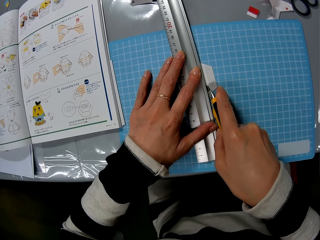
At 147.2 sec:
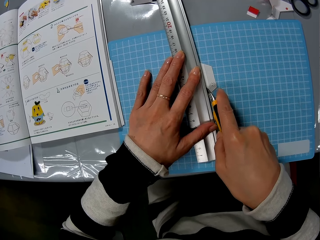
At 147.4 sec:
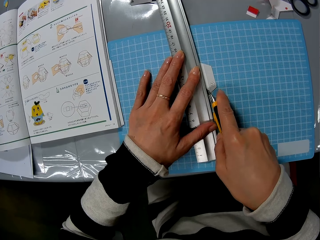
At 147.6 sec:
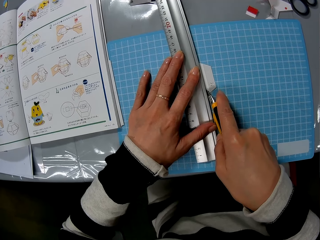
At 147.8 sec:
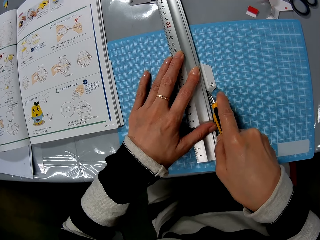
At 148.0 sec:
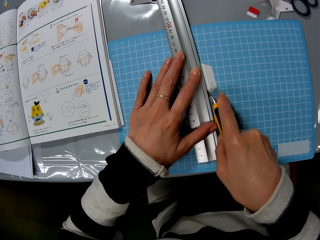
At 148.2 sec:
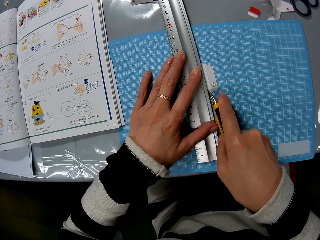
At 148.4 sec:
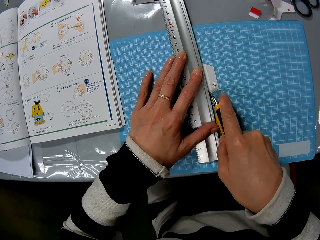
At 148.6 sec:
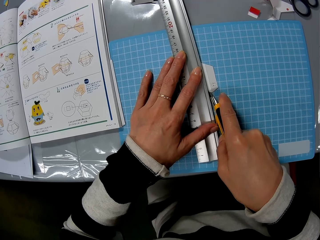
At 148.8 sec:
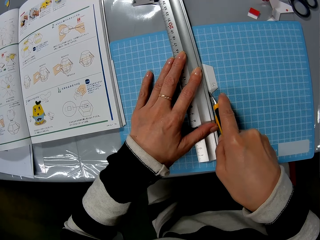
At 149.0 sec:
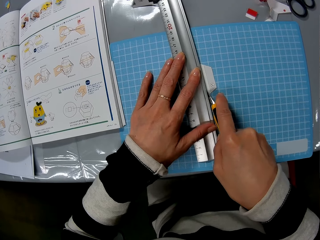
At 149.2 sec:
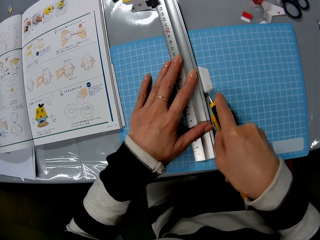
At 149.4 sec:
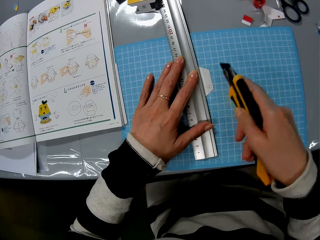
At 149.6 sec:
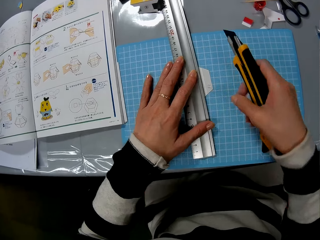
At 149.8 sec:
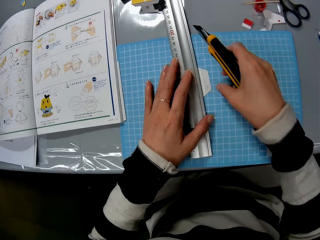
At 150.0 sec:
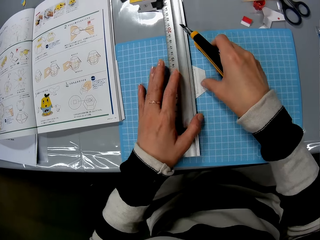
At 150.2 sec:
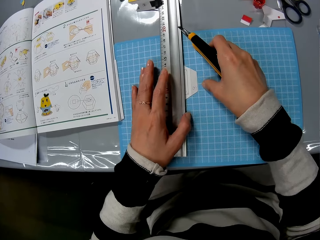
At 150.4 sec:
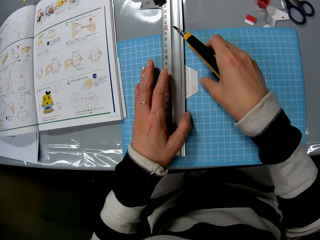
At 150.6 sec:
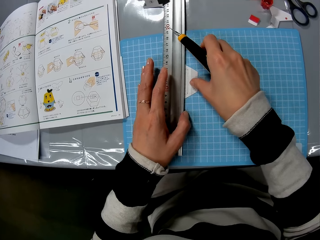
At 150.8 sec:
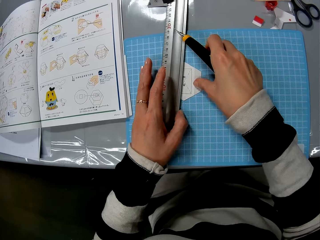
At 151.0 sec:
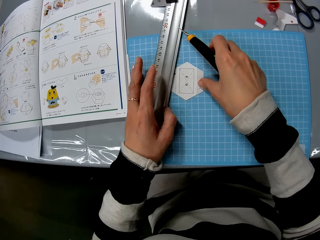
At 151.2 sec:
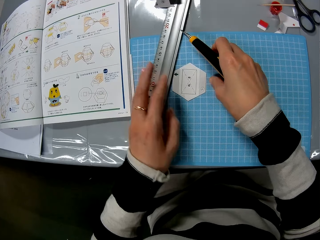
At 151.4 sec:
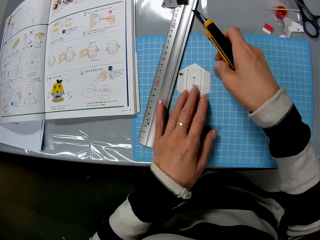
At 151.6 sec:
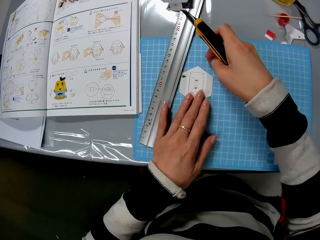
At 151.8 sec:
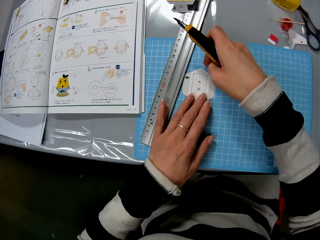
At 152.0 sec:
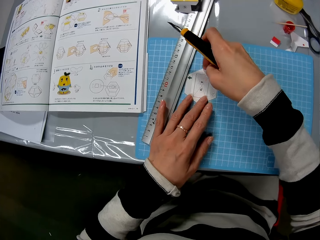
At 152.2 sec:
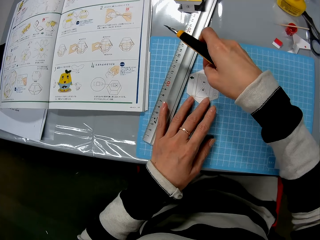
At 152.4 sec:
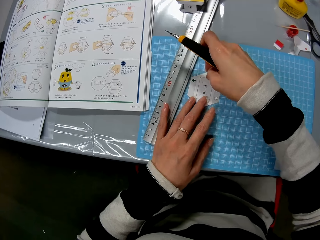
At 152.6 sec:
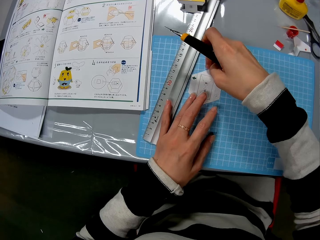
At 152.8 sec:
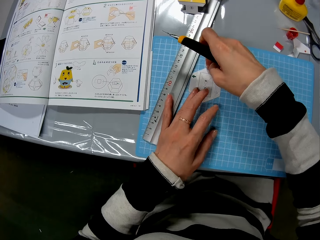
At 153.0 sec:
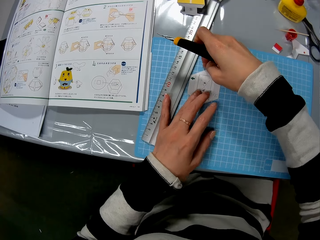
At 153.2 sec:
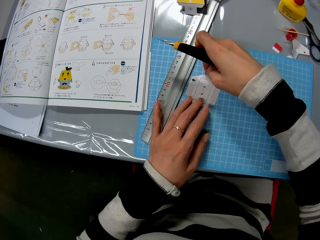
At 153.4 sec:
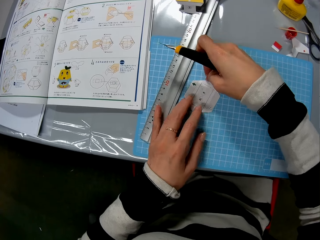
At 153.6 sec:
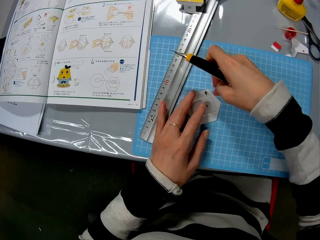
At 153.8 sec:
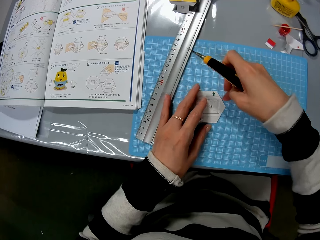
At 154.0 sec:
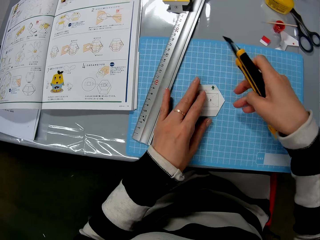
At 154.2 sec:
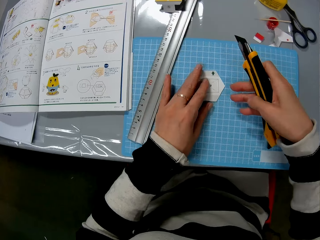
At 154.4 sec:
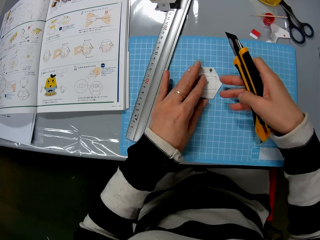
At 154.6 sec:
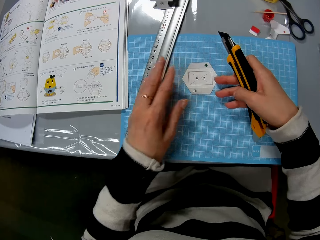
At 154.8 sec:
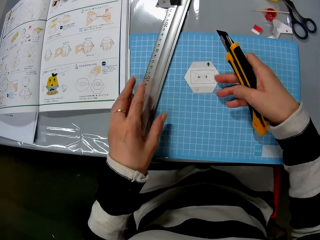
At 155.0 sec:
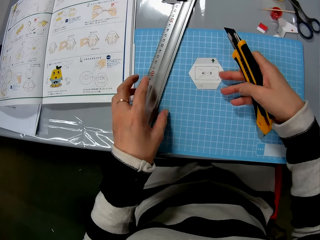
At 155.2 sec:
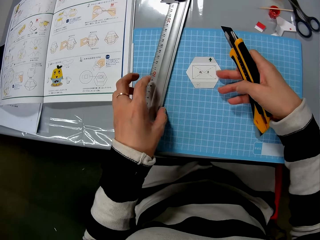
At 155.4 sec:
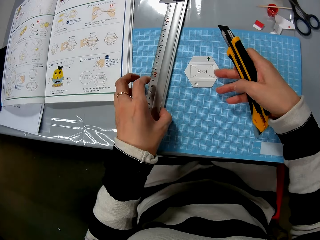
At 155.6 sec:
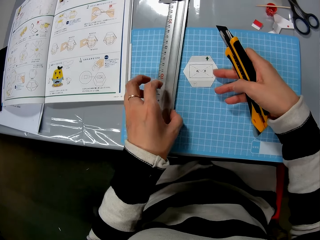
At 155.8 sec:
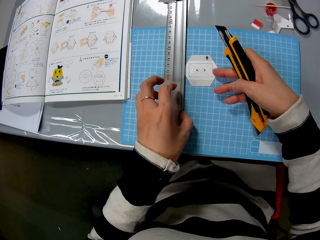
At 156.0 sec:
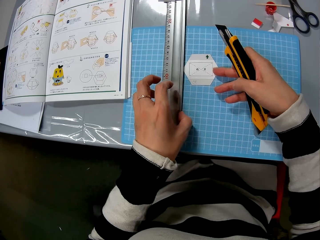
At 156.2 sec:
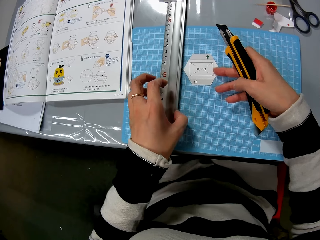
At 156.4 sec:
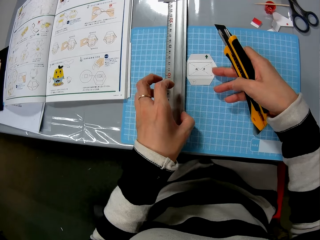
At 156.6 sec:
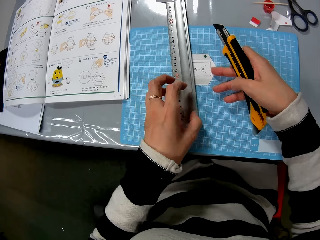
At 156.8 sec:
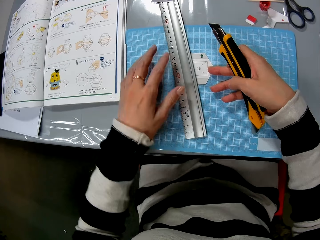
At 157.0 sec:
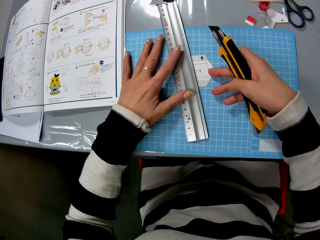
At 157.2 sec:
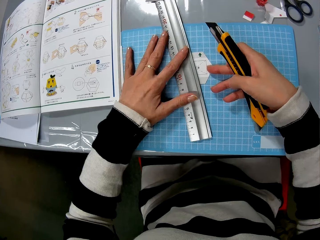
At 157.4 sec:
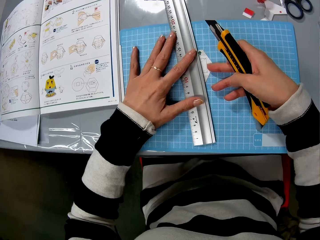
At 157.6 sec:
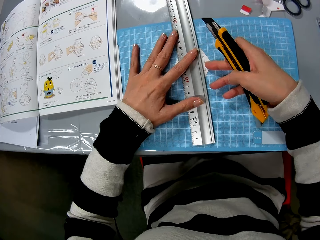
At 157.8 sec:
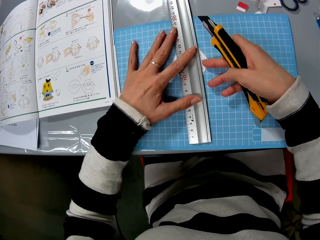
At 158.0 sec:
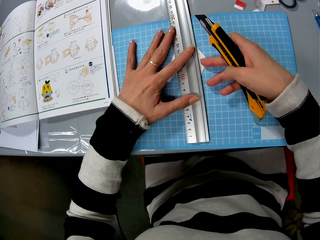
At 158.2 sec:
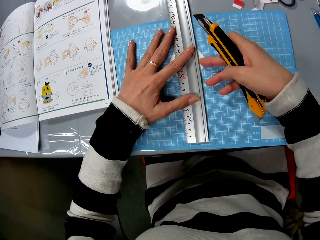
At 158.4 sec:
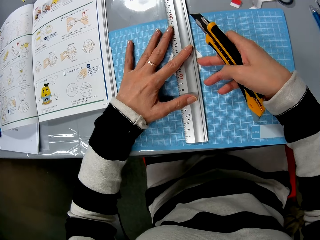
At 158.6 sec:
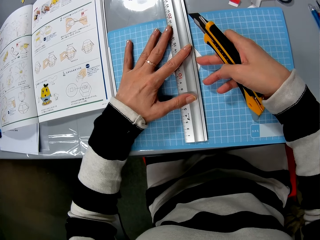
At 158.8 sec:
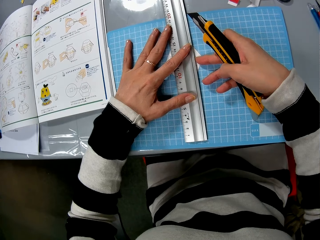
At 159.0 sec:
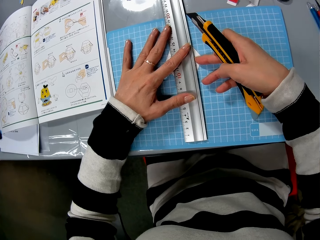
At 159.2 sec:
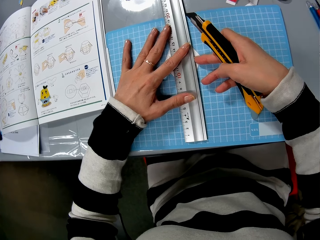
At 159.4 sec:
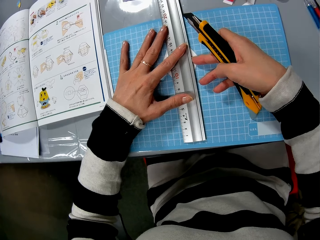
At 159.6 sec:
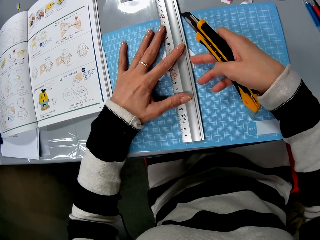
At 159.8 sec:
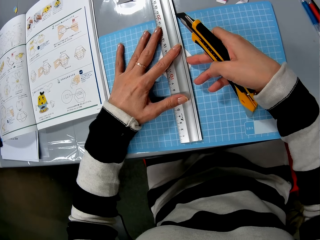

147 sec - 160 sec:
The camera wearer removes the ruler from the piece of paper. They rotate the piece of paper on the table. They put the ruler on the piece of paper.

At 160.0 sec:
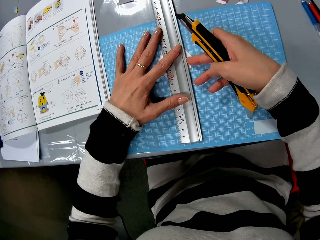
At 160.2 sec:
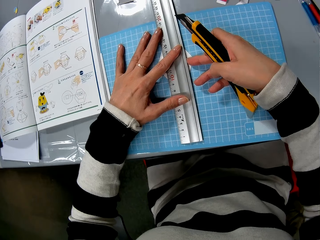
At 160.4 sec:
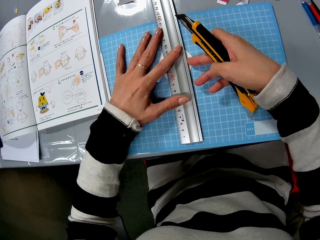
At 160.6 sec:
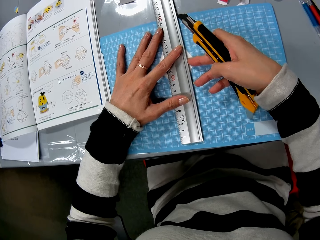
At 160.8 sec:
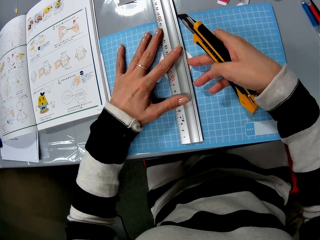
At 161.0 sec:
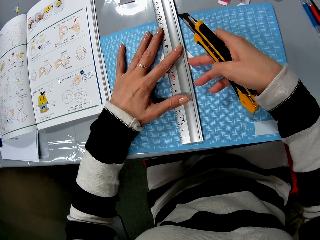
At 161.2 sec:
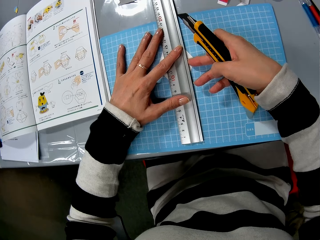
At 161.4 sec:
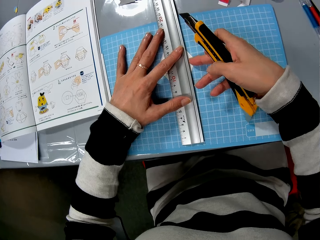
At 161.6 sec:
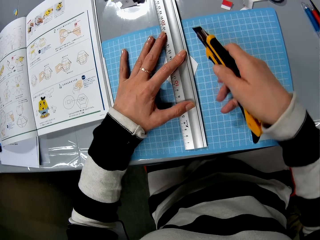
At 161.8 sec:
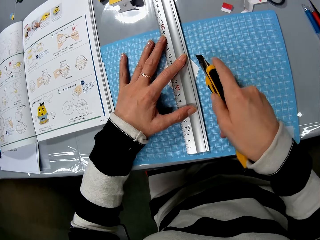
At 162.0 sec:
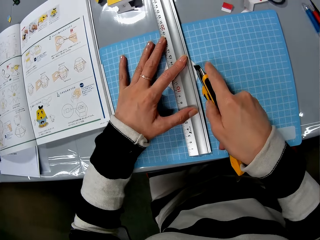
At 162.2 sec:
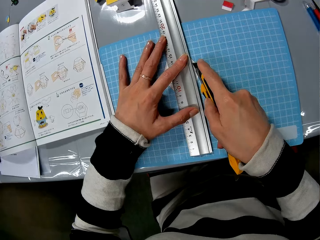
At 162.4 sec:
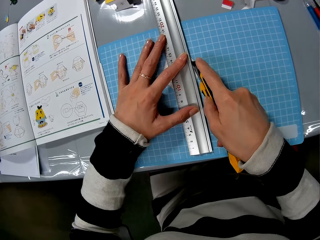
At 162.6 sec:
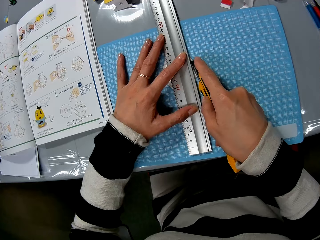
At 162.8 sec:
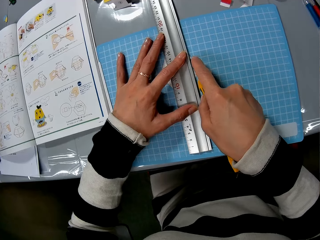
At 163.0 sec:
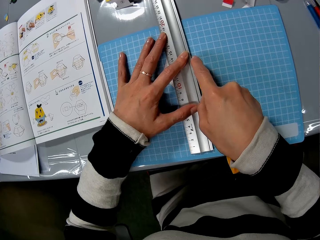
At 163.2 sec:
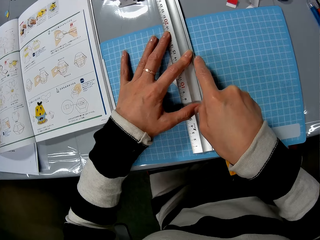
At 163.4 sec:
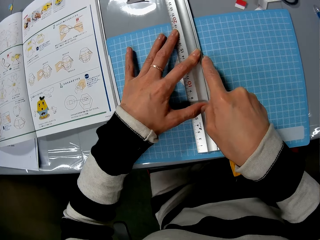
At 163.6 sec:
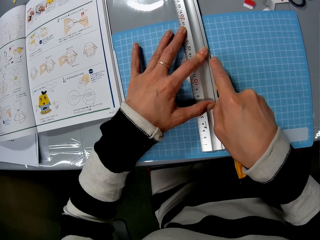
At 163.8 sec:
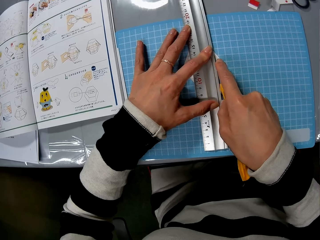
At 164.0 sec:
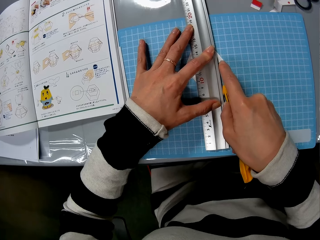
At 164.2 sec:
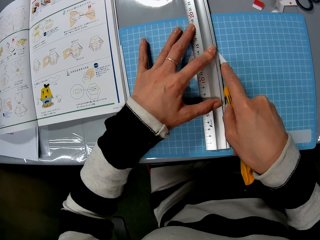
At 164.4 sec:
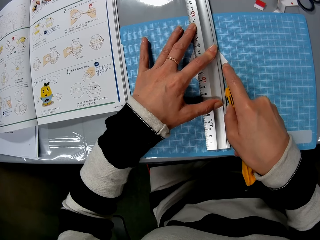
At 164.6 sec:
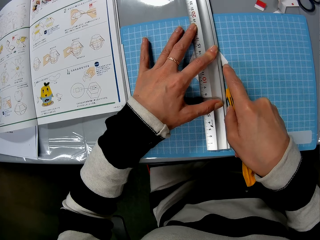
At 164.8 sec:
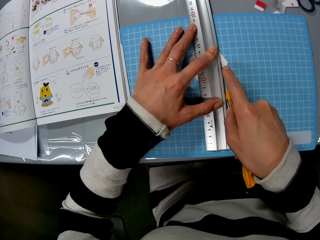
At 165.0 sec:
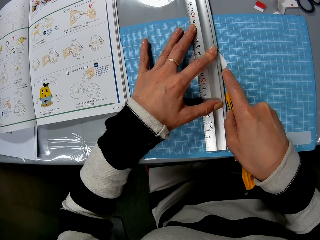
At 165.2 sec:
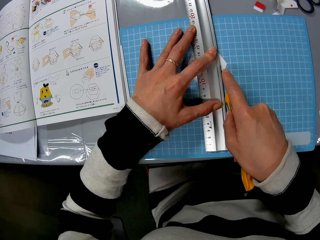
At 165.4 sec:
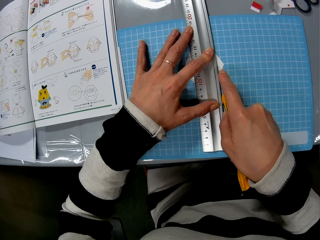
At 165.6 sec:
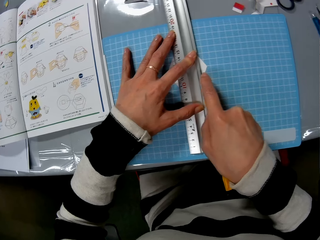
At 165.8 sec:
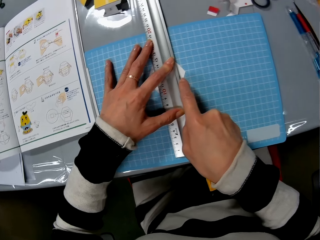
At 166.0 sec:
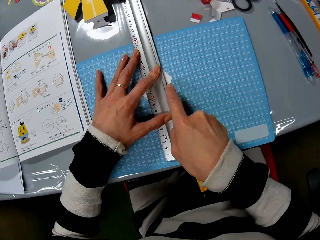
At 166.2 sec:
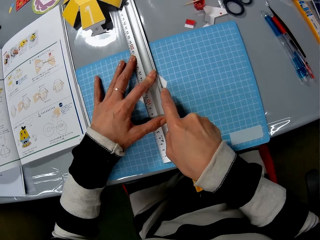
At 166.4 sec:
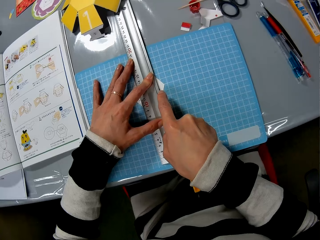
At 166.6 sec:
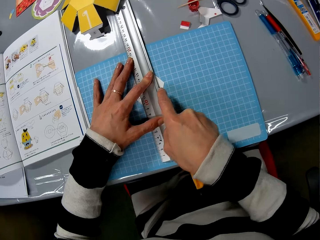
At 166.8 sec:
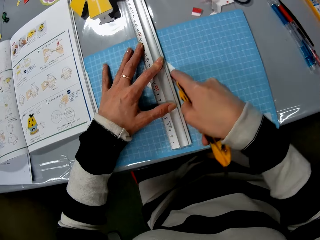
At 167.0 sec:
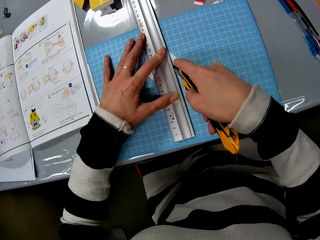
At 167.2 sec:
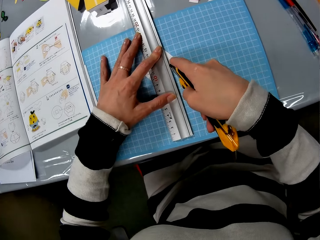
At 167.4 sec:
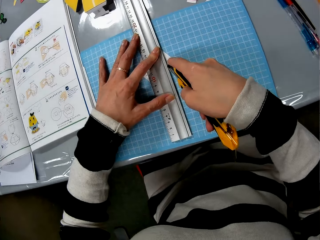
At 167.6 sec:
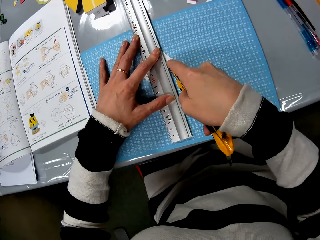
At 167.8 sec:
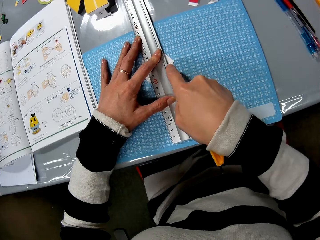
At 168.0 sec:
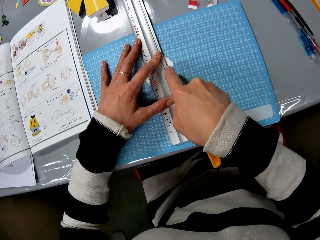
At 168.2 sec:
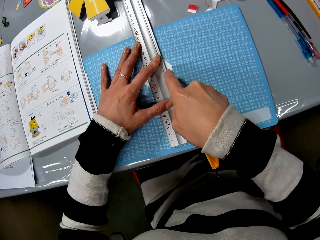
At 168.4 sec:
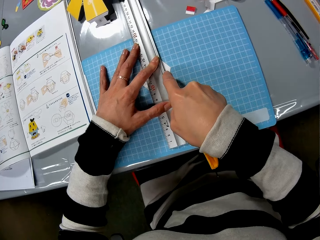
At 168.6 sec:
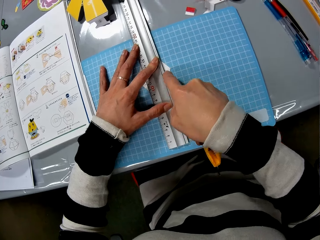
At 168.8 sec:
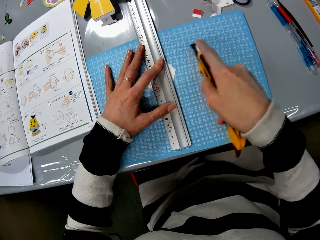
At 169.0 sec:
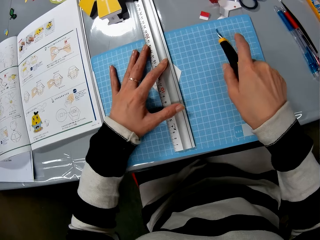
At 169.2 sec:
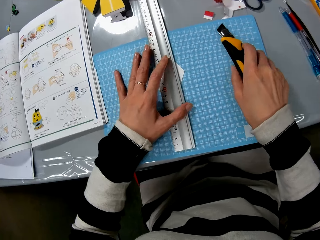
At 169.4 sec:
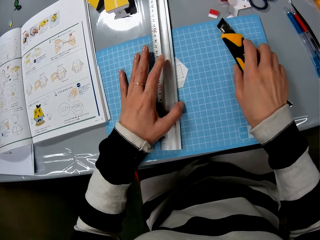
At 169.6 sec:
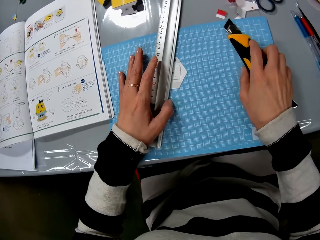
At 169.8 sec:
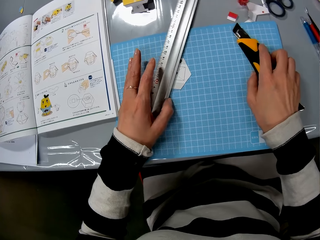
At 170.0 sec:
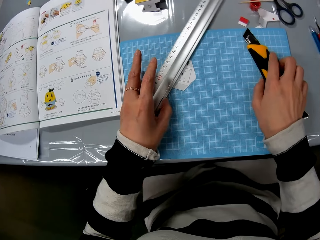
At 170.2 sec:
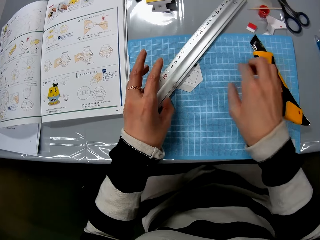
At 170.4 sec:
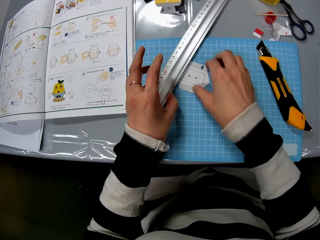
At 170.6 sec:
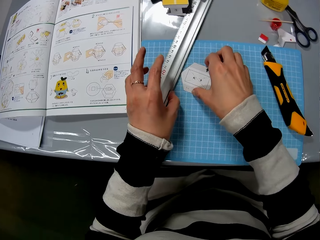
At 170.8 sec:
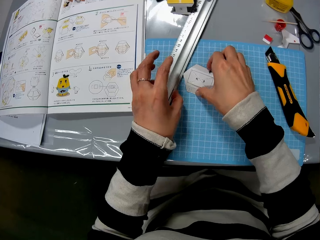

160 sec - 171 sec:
The camera wearer cuts the piece of paper with a cutter. They put the cutter on the table. They remove the ruler from the piece of paper.
